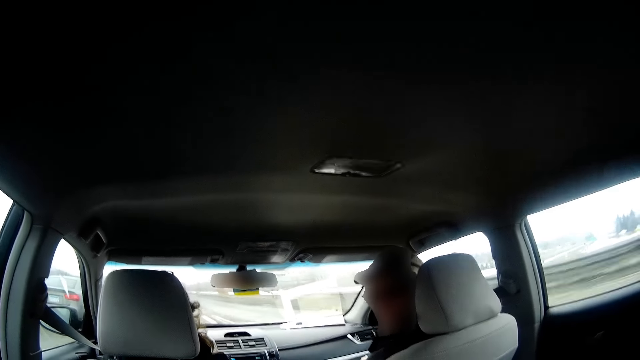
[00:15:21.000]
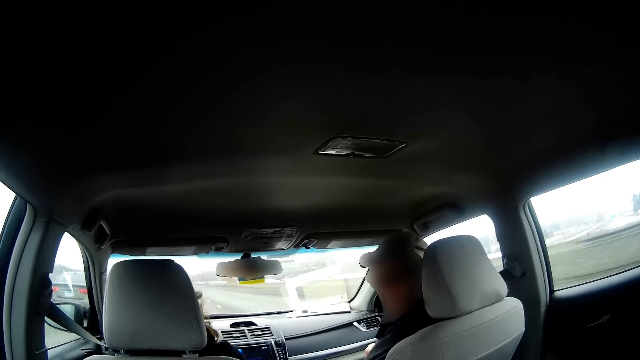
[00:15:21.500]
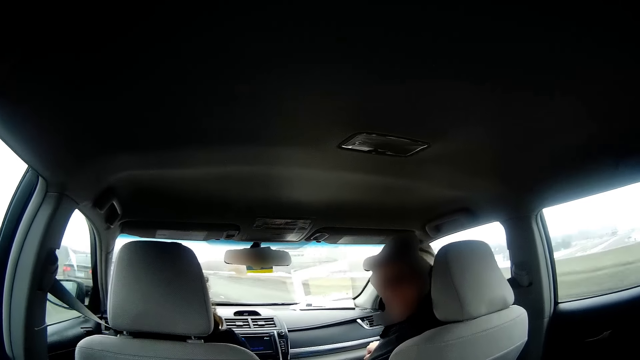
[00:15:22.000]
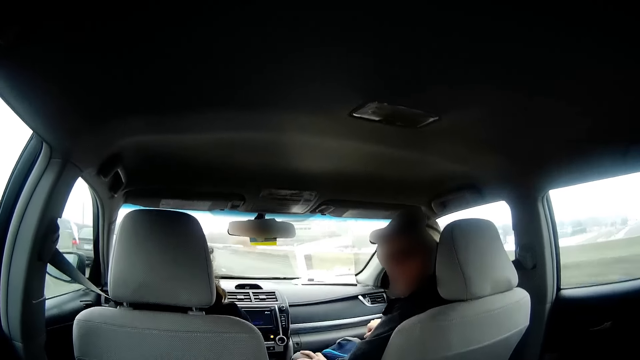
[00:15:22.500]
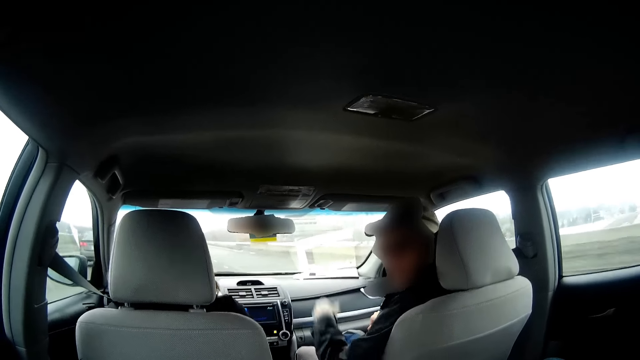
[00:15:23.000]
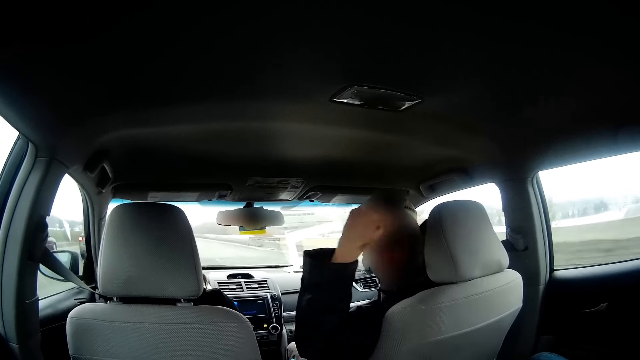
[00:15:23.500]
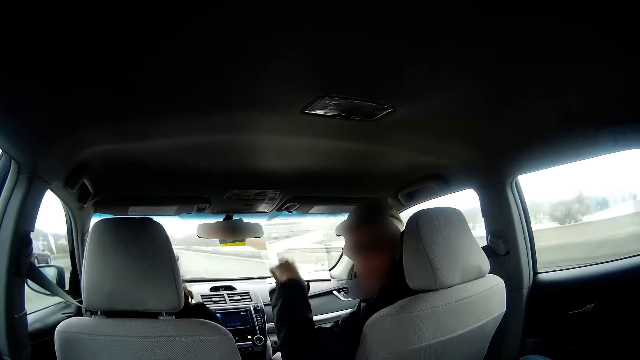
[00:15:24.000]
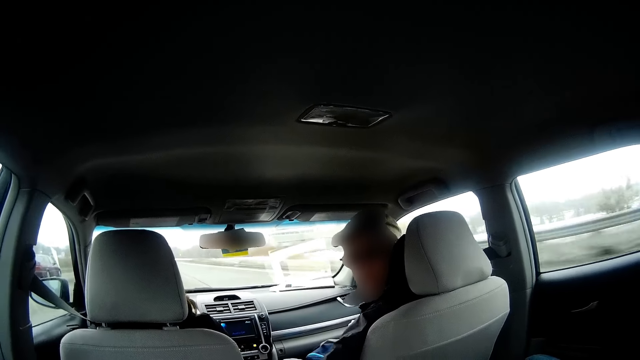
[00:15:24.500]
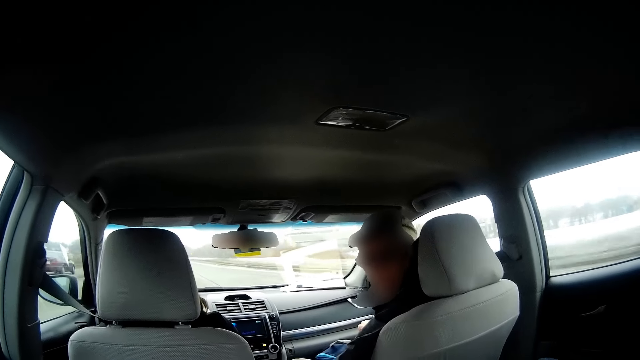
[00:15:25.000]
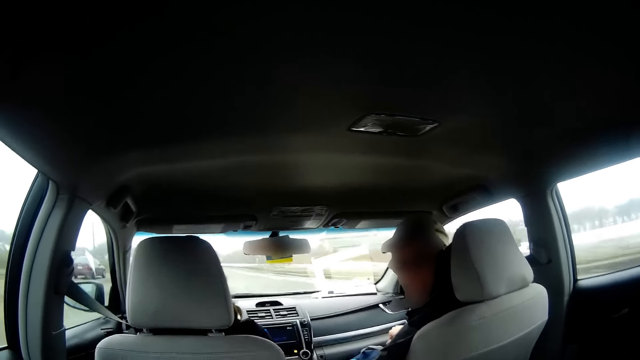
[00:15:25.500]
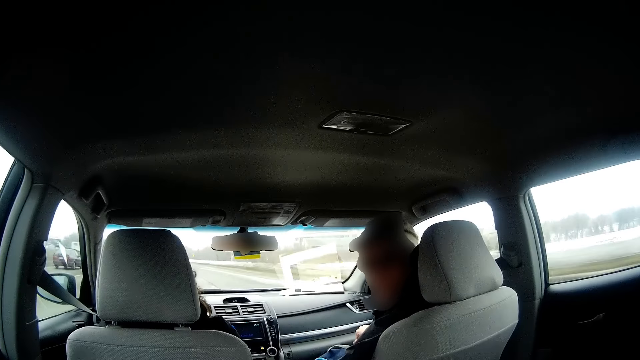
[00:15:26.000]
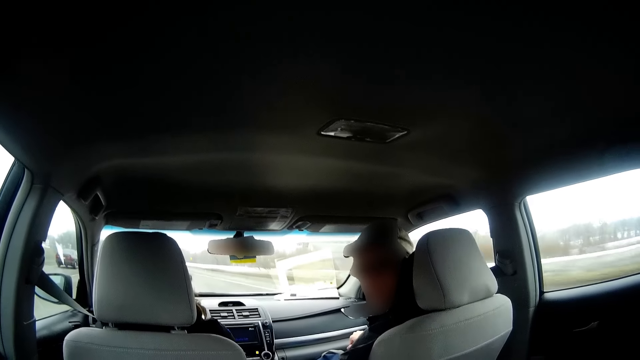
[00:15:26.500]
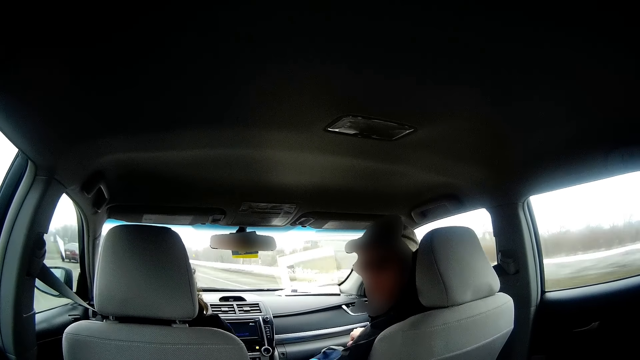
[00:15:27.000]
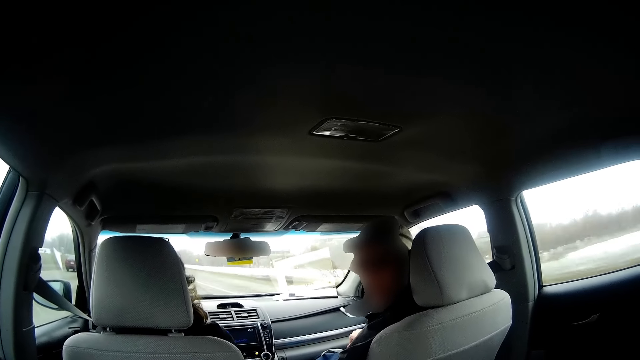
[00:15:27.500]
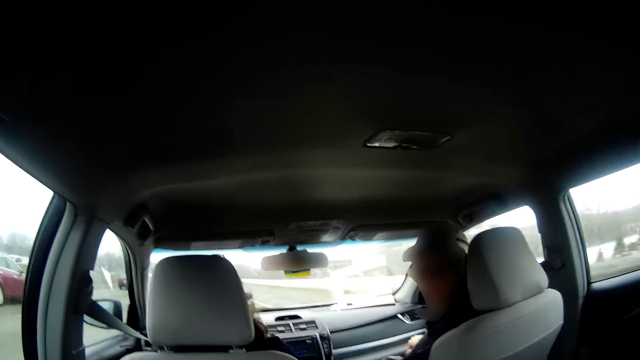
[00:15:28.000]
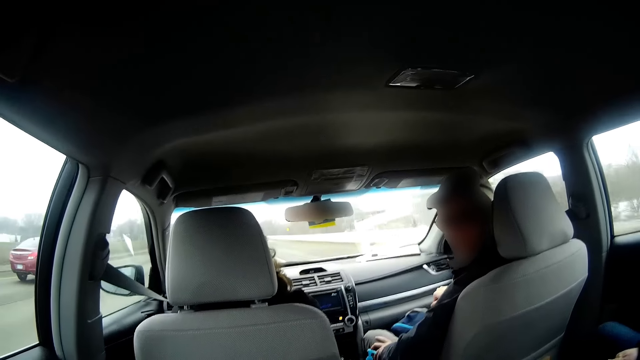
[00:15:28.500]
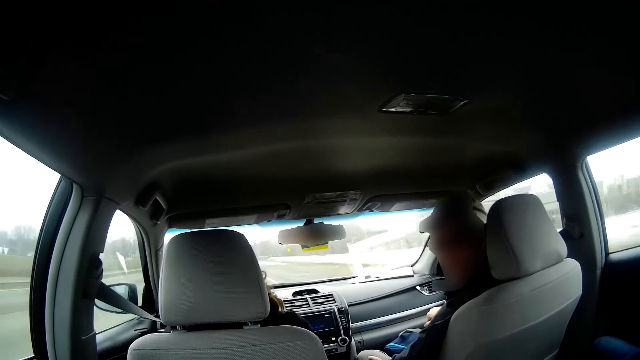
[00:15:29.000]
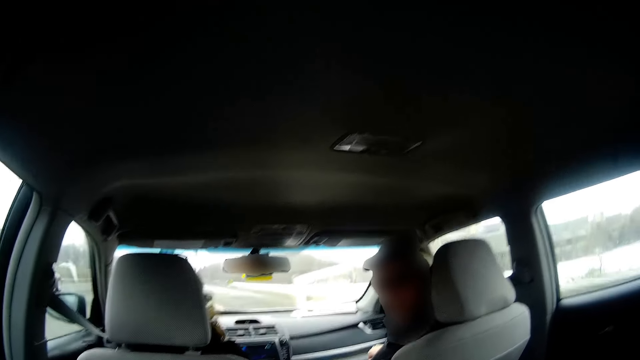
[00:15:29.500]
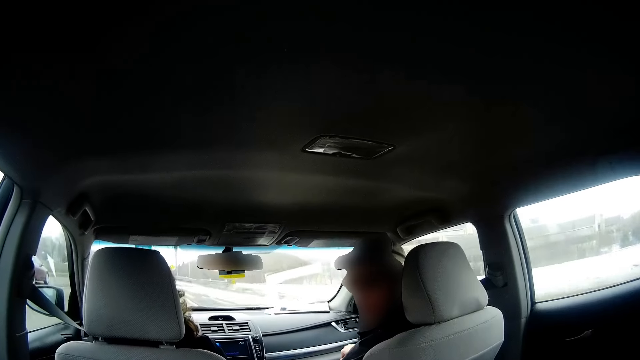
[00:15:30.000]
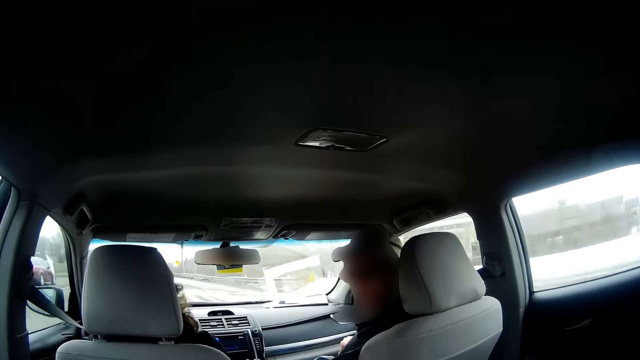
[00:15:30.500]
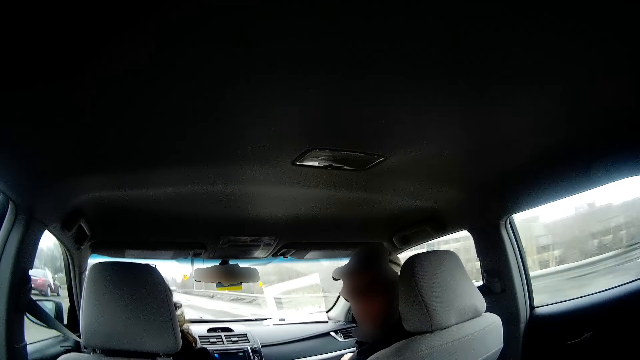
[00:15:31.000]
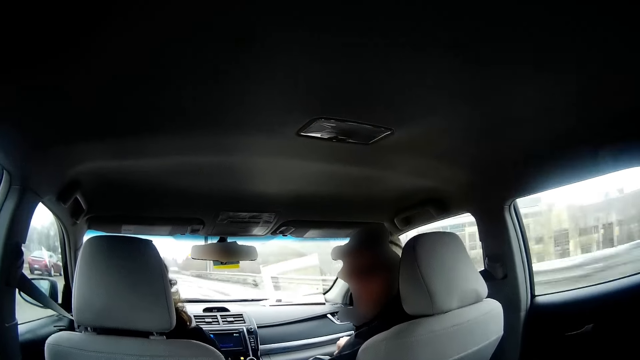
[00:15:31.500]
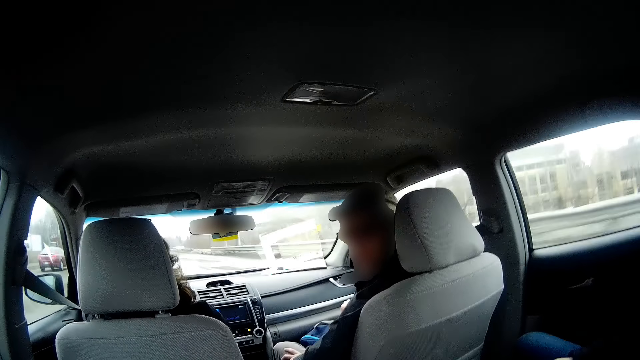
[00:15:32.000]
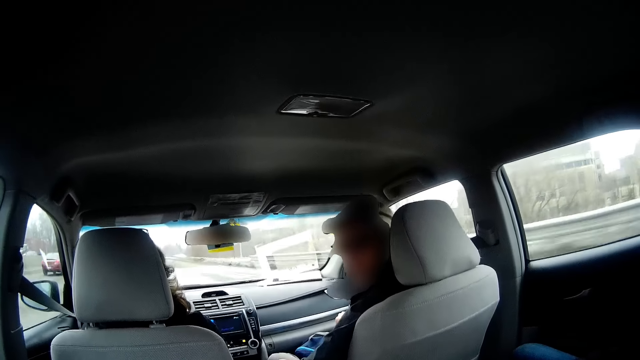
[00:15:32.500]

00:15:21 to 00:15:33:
The man points his finger at another man. The person lifts his left hand.

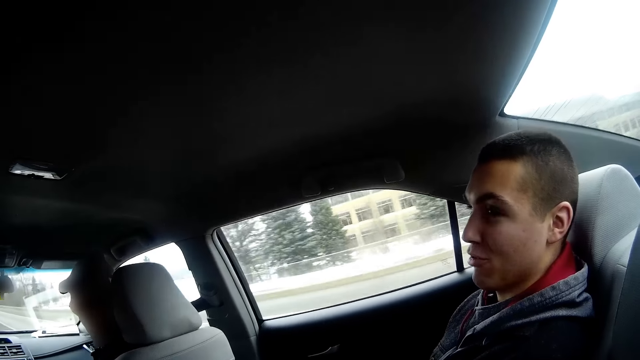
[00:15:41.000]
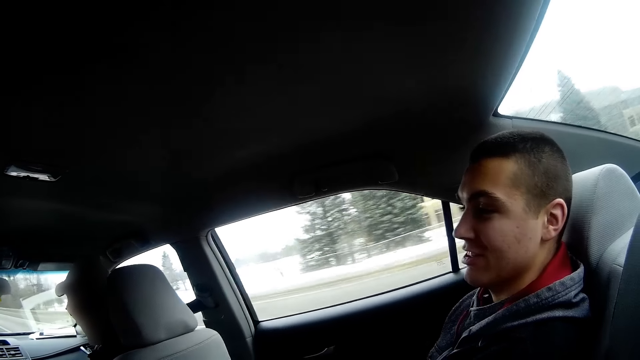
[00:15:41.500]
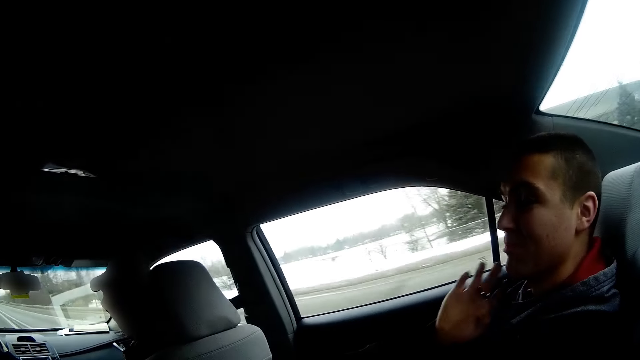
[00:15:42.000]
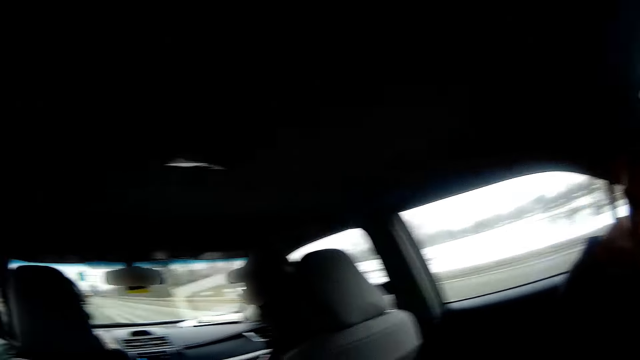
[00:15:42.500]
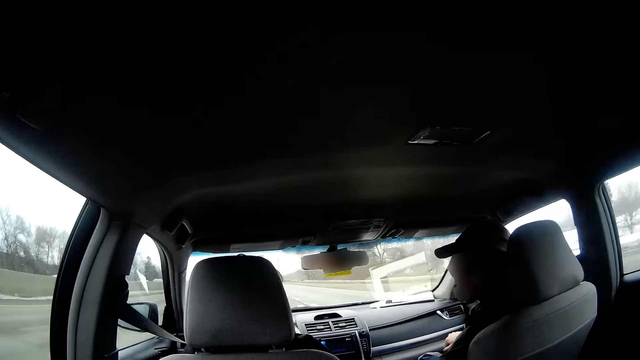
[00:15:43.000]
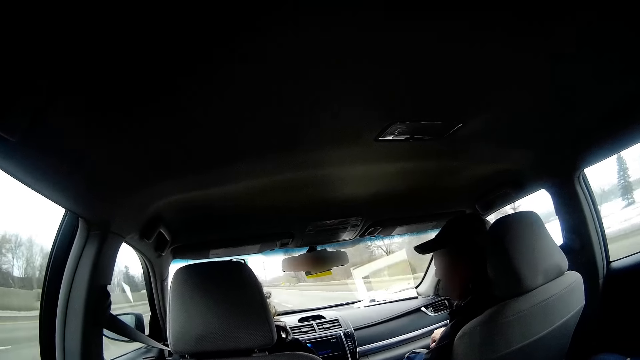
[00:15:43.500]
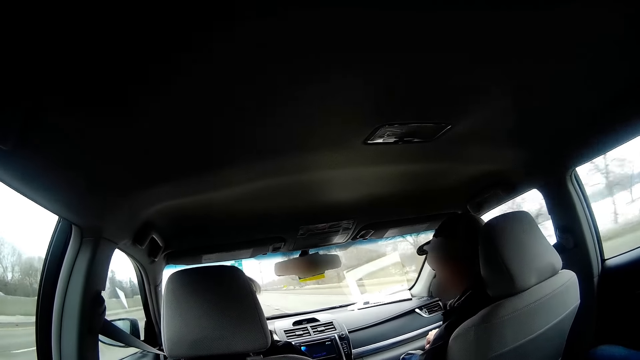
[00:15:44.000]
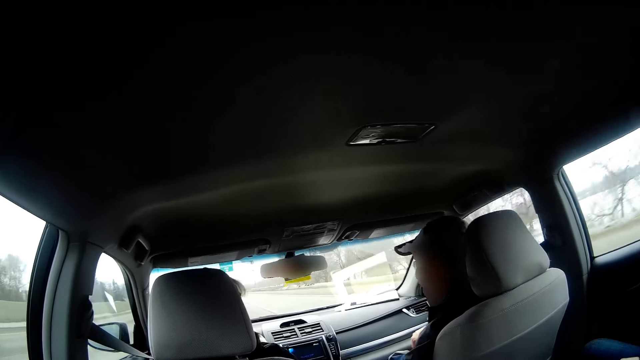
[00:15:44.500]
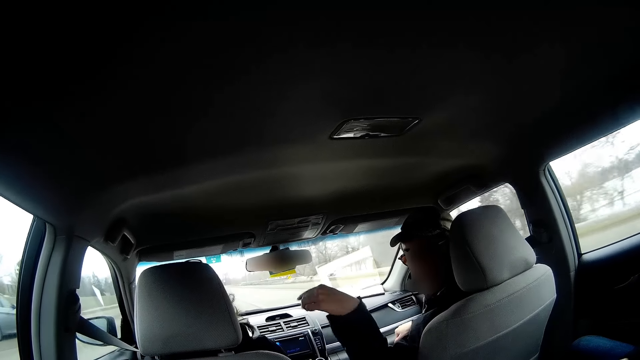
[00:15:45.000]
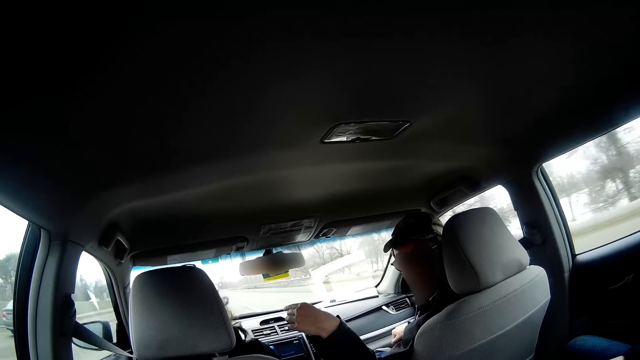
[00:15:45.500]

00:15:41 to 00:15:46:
The camera wearer interacts with a man. A person stares at another person. Another man points his finger at the first man.

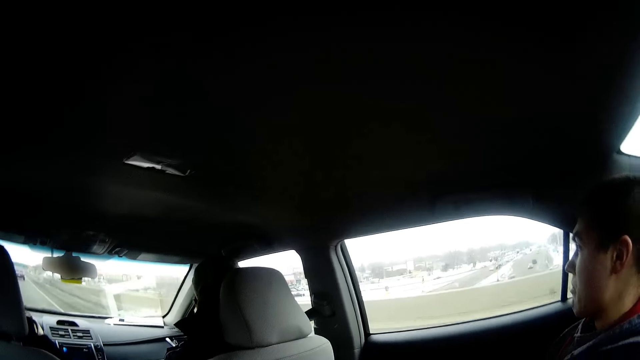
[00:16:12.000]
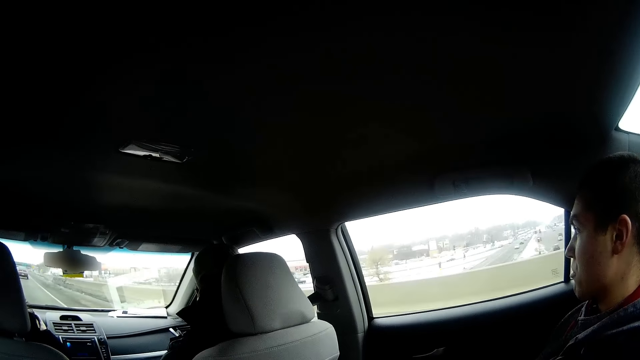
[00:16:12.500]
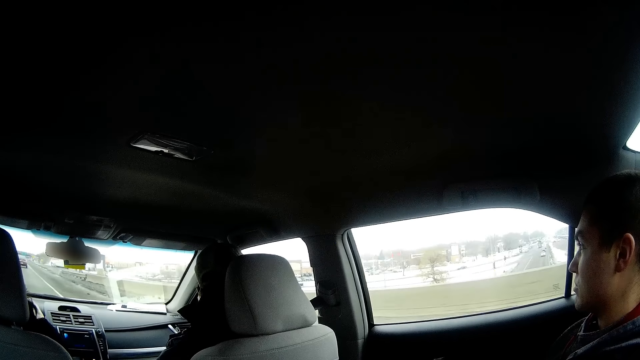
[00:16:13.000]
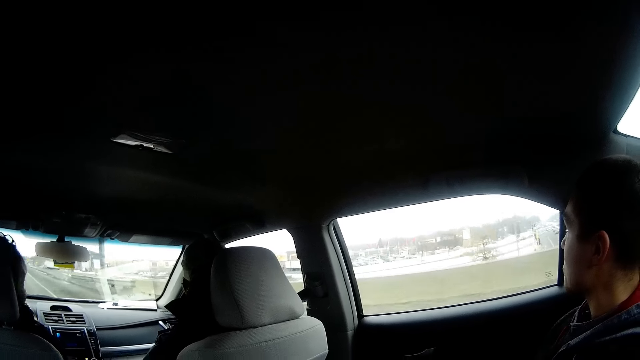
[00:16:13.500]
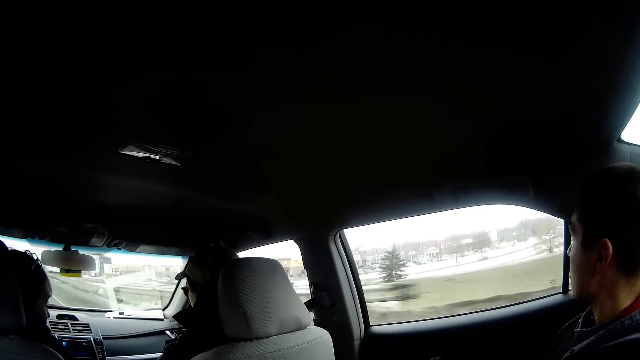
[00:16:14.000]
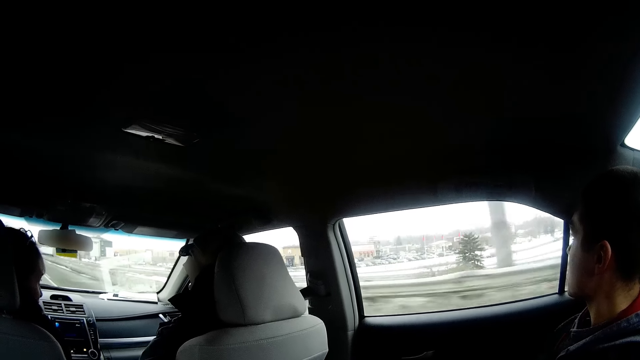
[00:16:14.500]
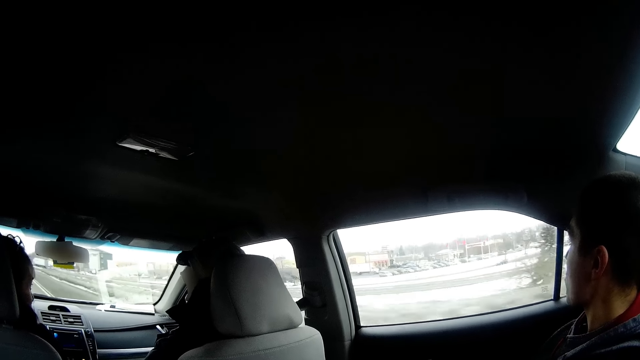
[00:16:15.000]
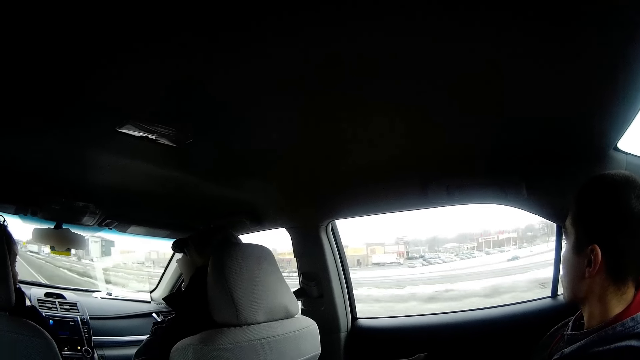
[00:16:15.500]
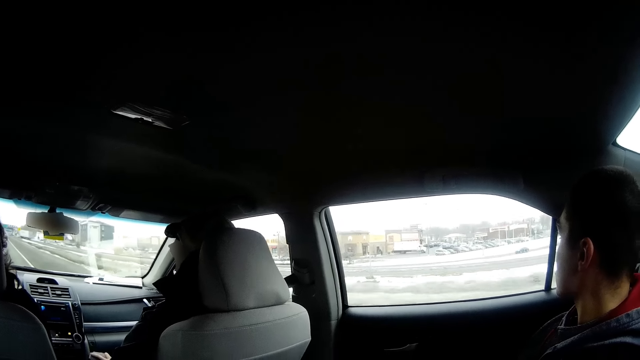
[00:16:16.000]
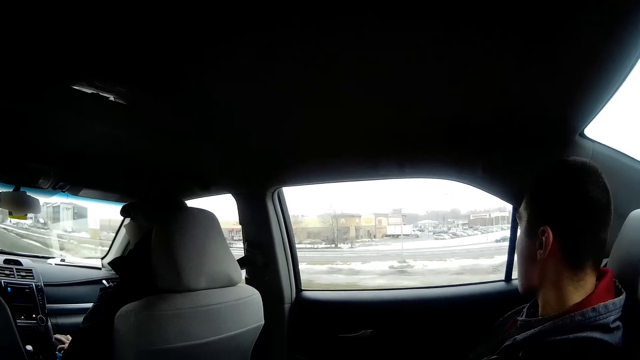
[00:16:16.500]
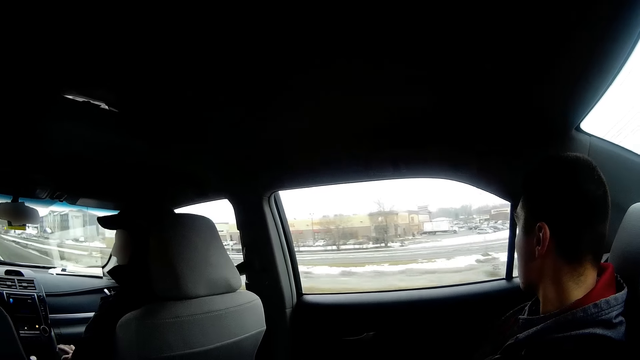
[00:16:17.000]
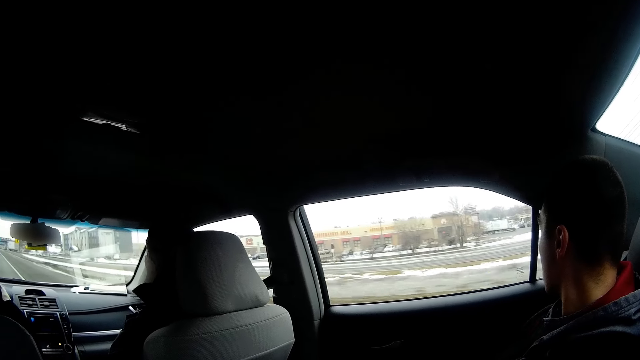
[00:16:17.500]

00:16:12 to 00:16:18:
A person looks out of the car mirror.
